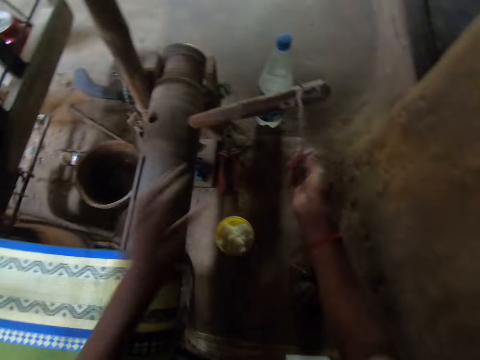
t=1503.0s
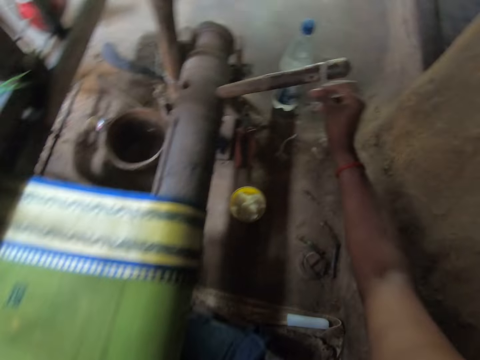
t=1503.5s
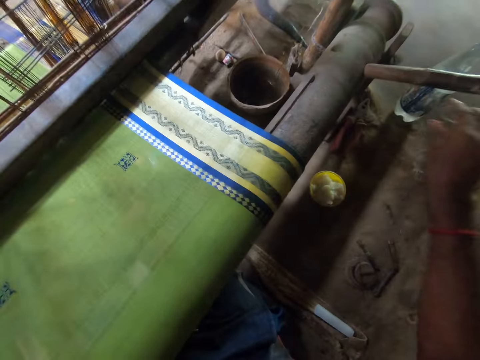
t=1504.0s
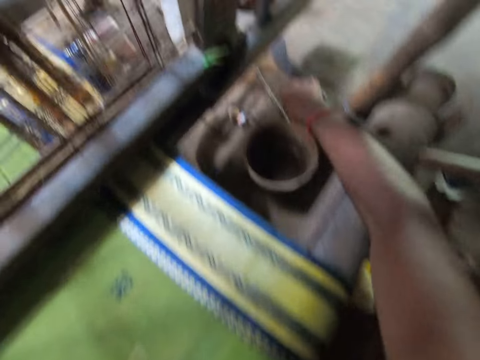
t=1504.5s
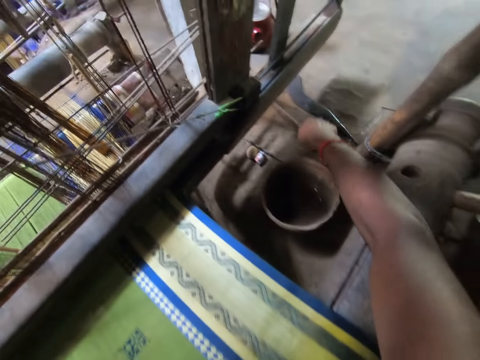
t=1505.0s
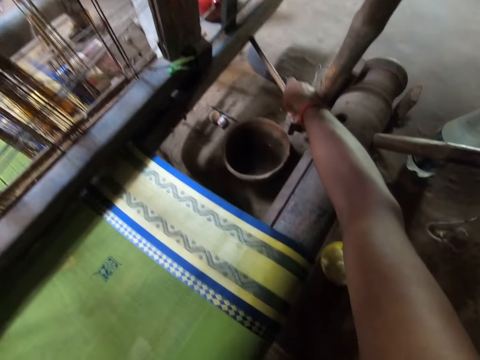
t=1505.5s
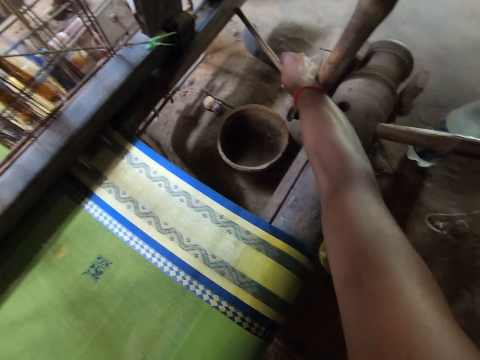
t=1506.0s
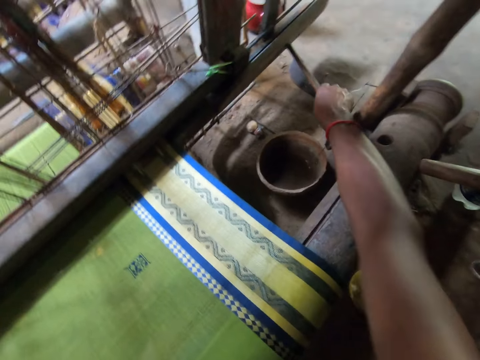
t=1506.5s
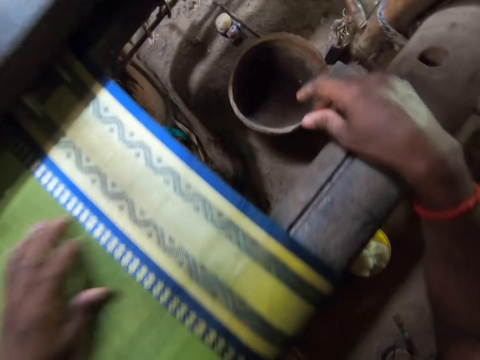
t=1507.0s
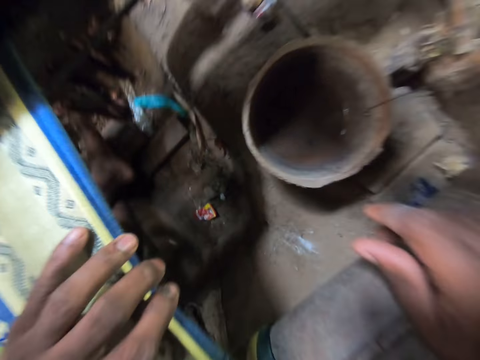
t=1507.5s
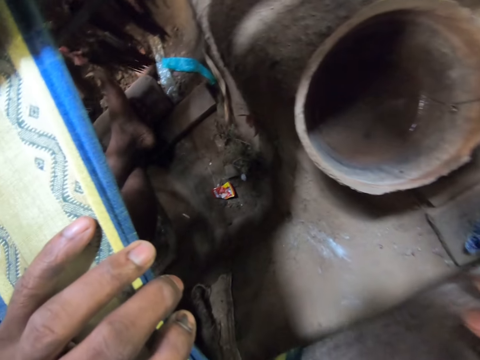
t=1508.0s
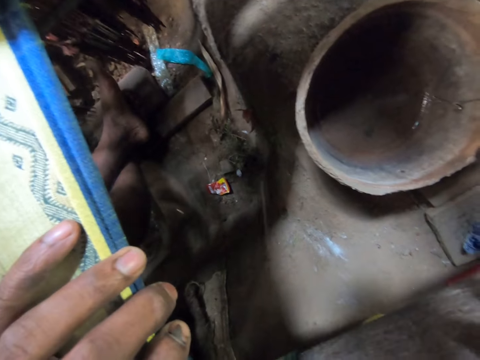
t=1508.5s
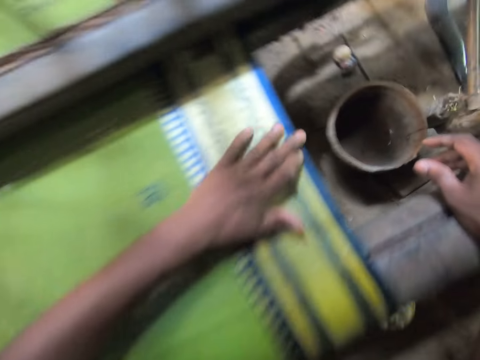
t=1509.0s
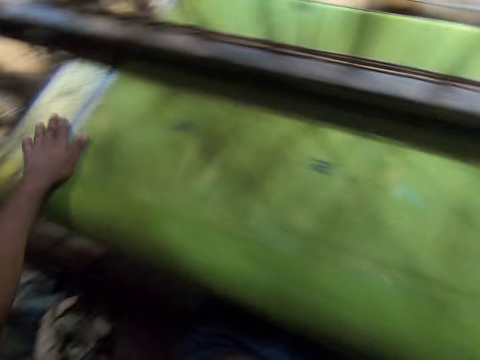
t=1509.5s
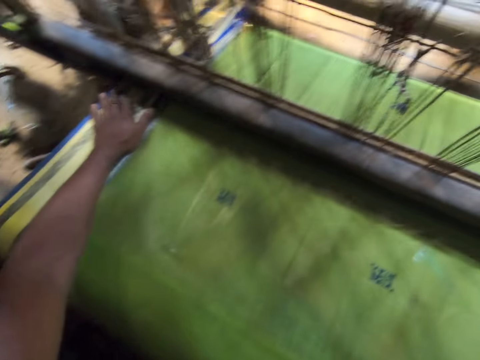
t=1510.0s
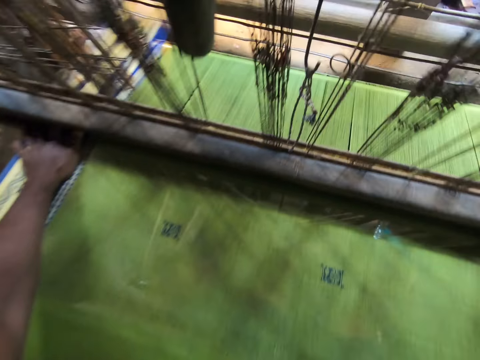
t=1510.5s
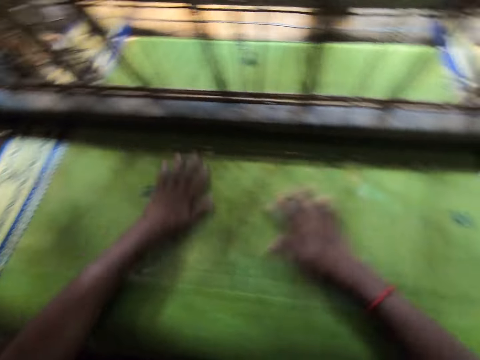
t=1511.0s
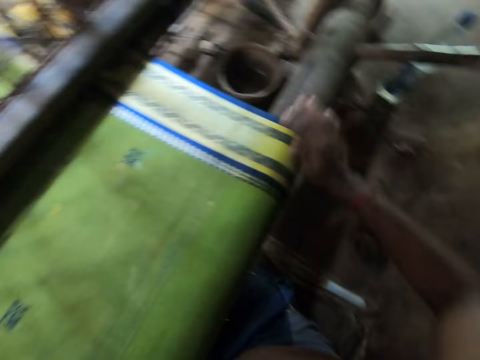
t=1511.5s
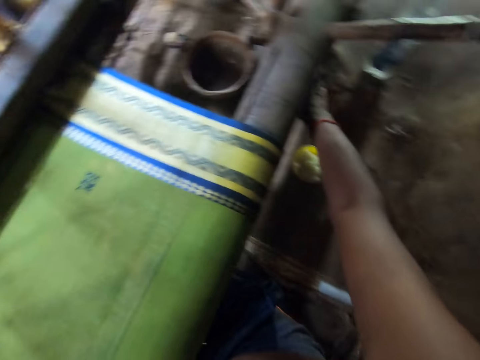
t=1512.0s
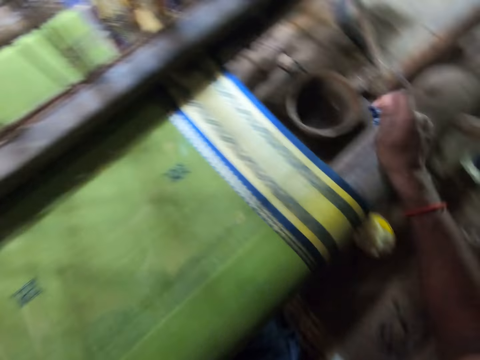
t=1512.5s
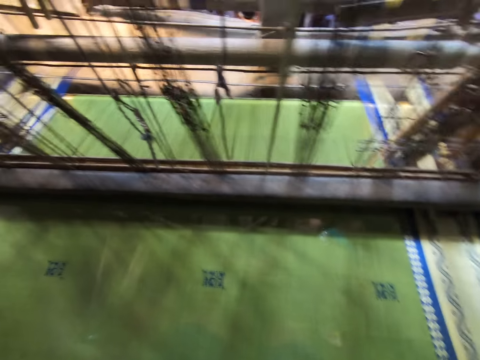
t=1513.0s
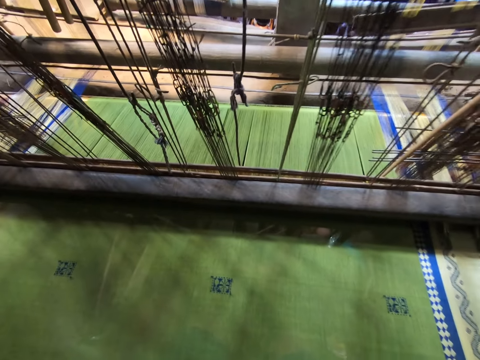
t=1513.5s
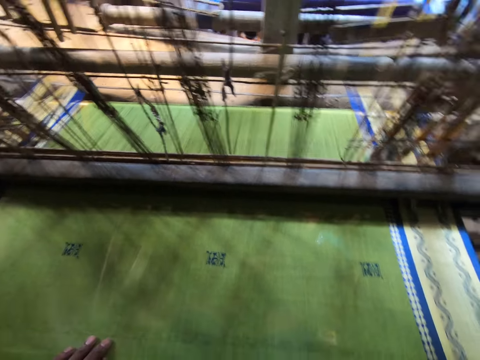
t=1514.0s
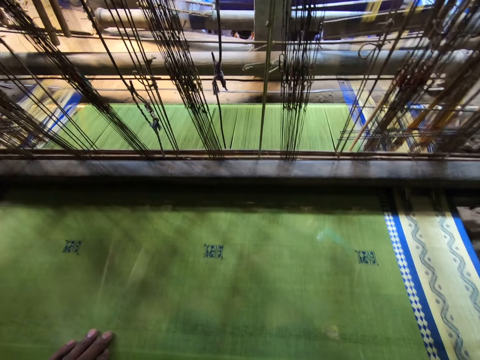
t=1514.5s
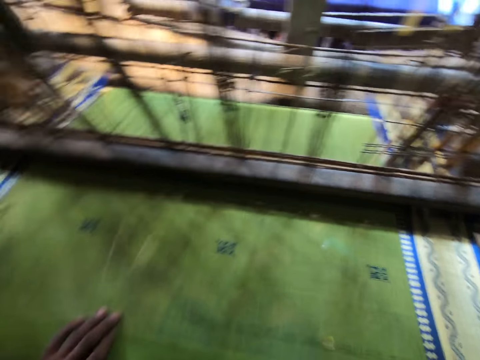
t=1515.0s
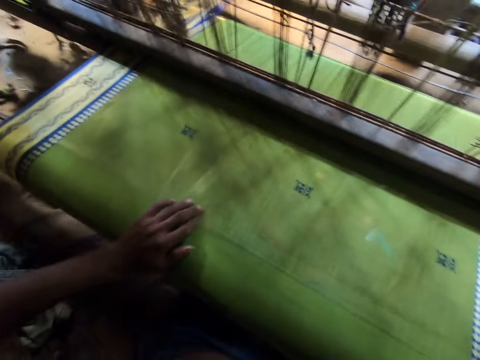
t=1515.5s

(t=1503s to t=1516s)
The camera wearer picks up a stick from the ground with his right hand. He fixes a piece of wood on the loom. He puts the stick in the loom machine with his right hand. He spits on the ground. He rubs the cloth on the loom with his left hand. He rubs both hands on the cloth on the loom machine. He rubs the cloth on the loom with his right hand. He picks up something from the floor. He dips the cloth in the pot with his right hand.

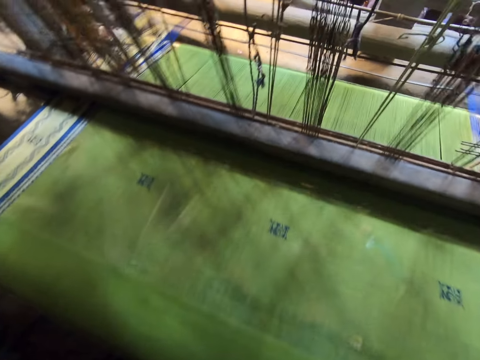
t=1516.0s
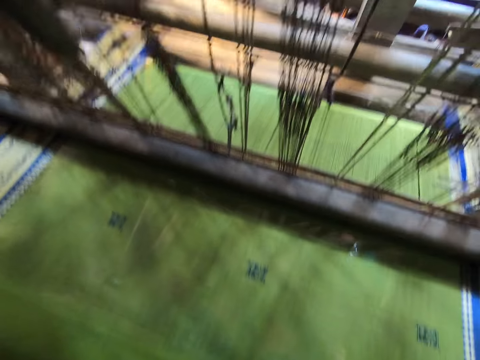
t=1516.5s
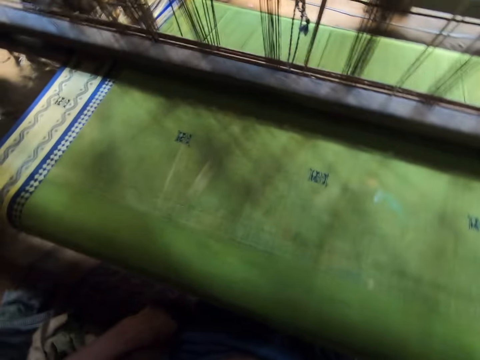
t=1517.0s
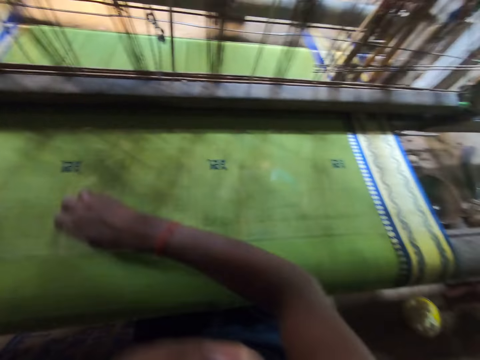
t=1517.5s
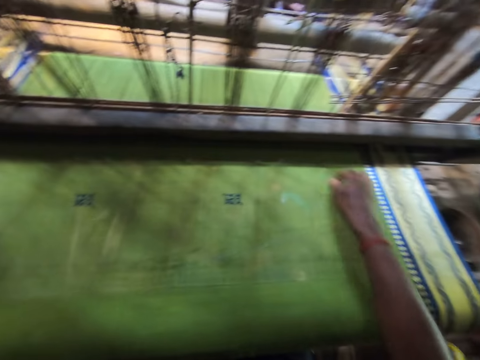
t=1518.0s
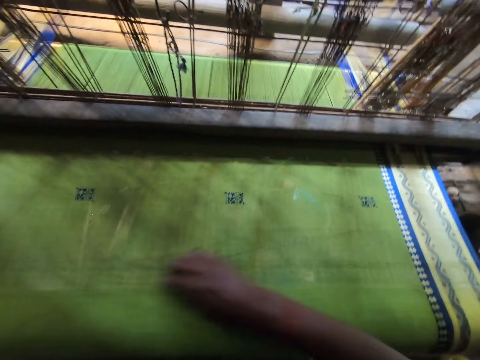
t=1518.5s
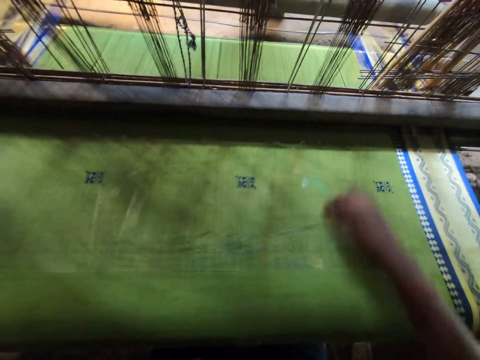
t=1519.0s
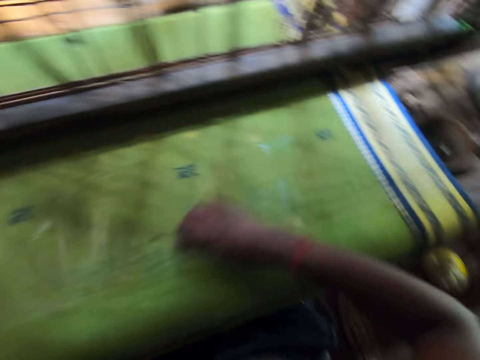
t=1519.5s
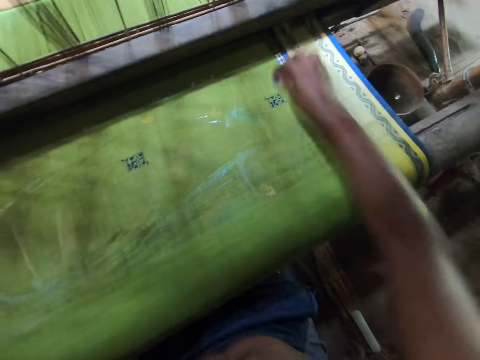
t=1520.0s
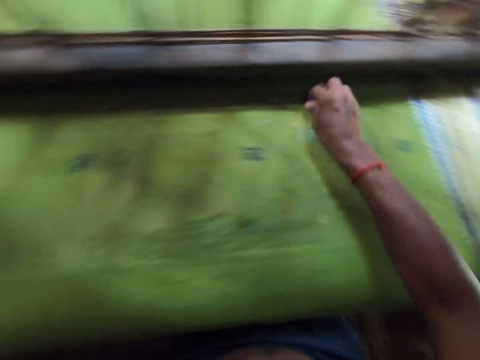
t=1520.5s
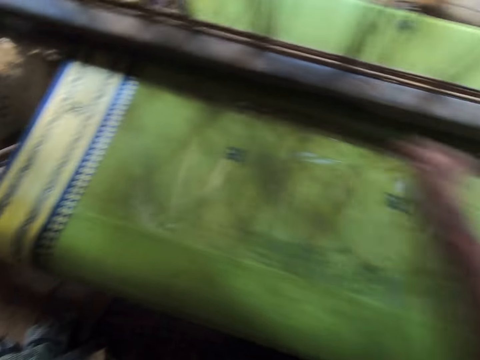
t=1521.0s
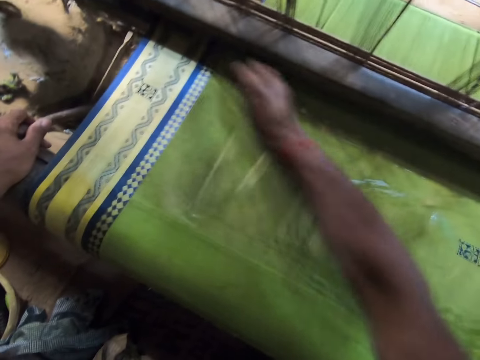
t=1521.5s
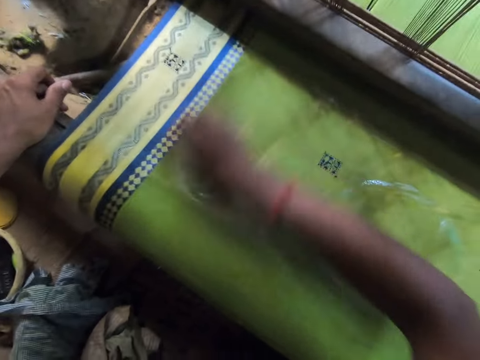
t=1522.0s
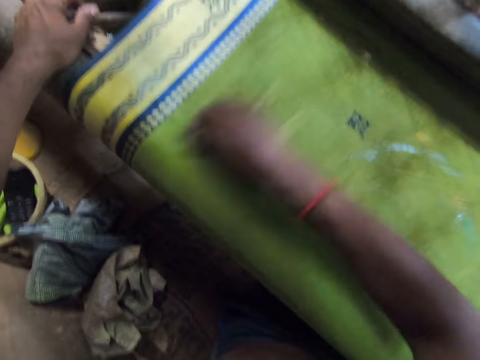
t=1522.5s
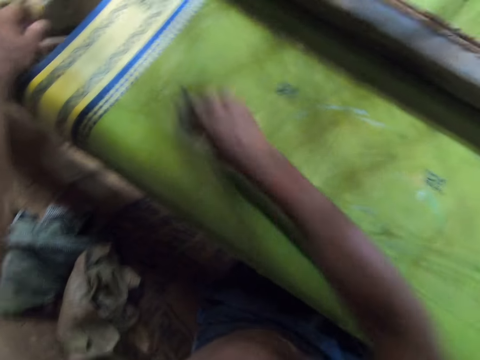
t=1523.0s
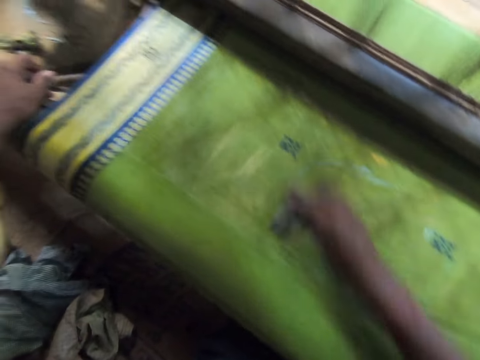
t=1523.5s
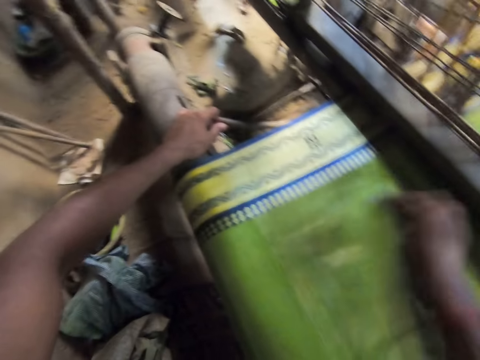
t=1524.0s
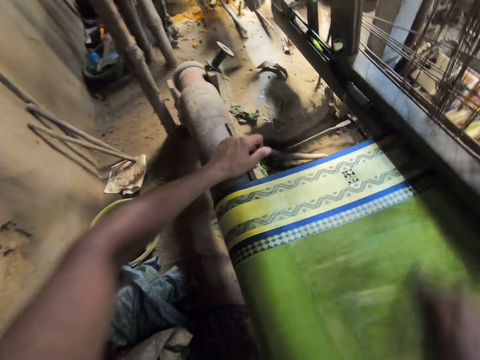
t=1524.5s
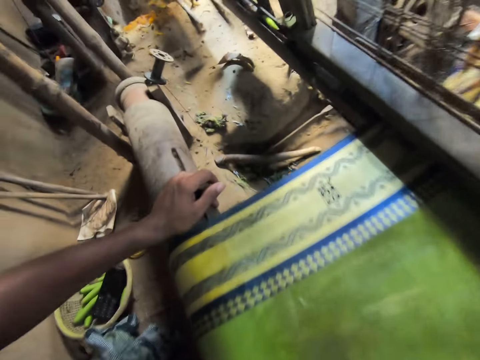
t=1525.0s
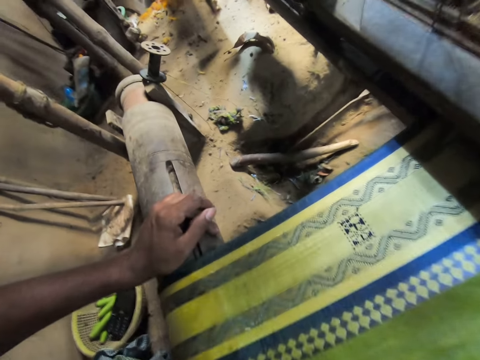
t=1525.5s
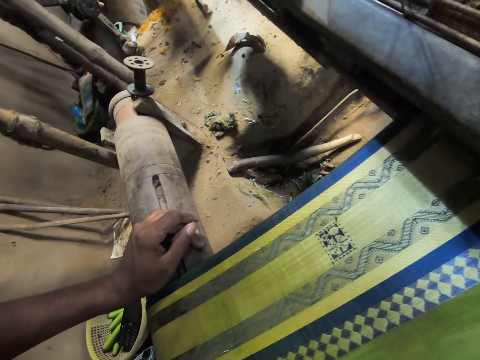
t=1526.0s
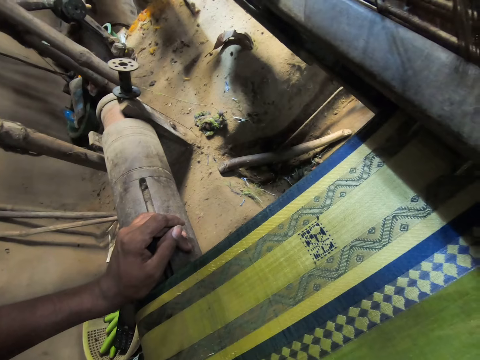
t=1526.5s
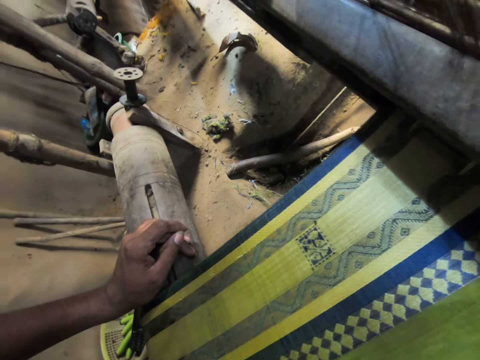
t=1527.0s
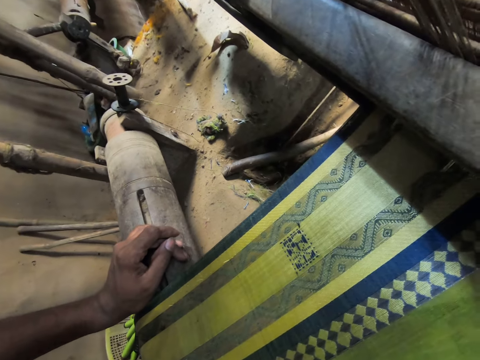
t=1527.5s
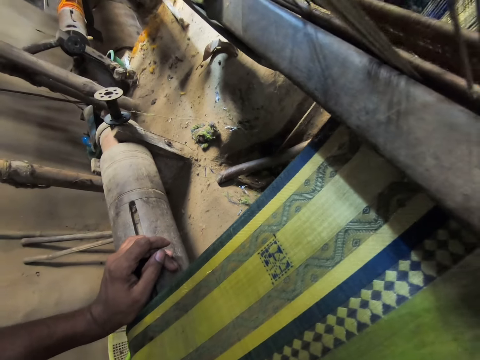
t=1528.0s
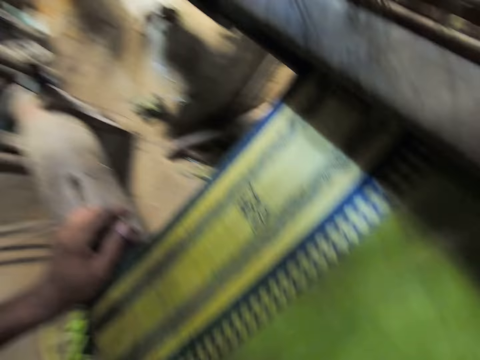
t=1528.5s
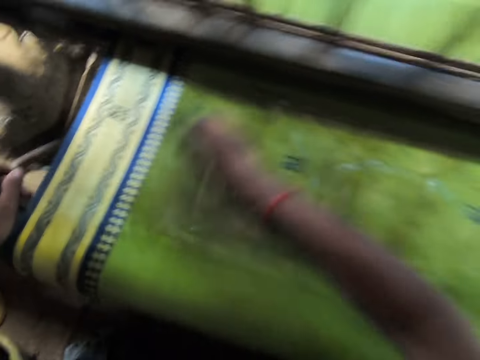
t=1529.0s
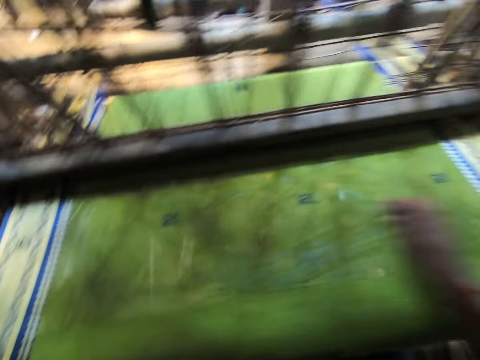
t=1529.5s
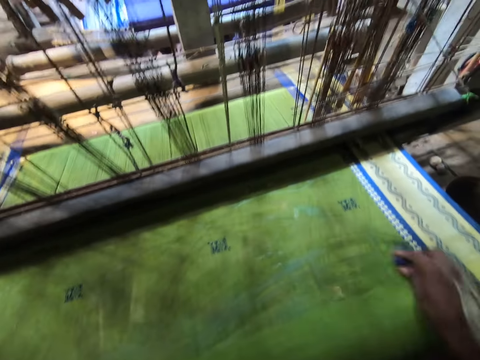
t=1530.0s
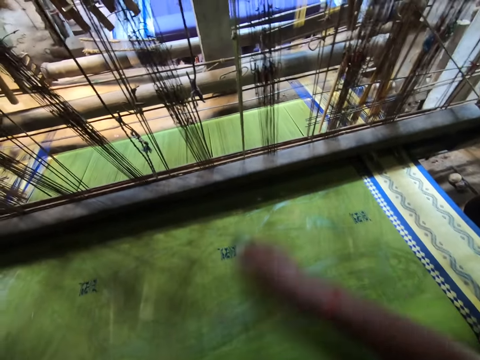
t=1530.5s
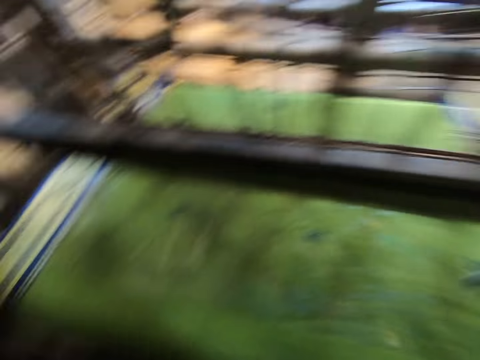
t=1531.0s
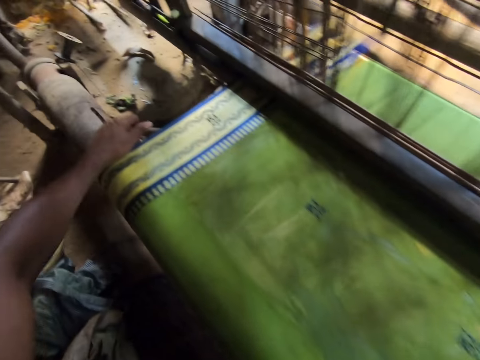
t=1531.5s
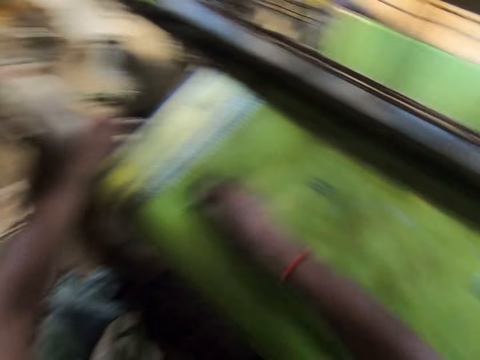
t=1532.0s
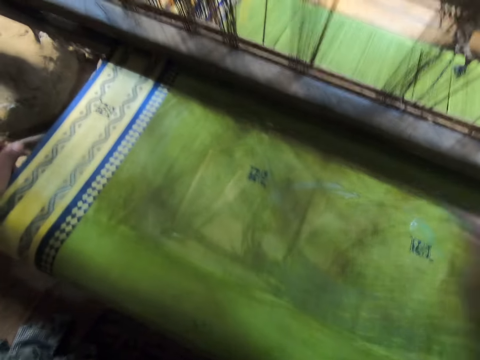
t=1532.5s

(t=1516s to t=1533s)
The camera wearer rubs the cloth on the cloth with his right hand. He touches his nose with his left hand. He places his left hand on the loom machine.
